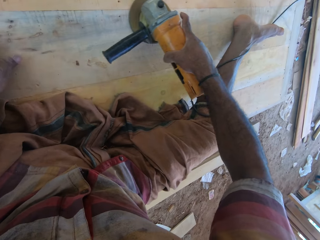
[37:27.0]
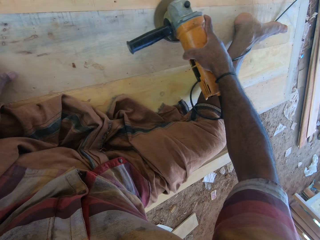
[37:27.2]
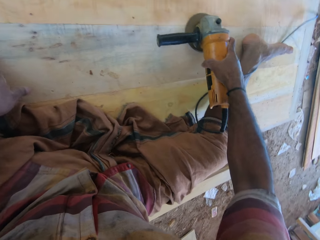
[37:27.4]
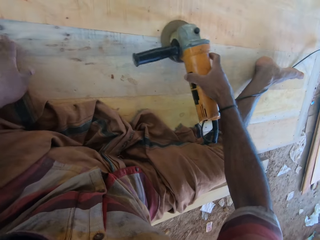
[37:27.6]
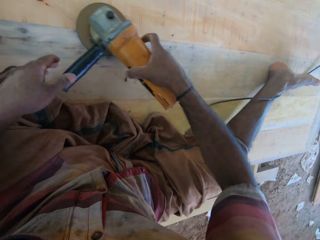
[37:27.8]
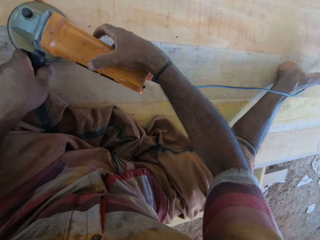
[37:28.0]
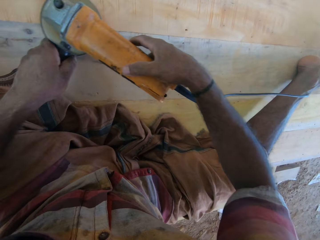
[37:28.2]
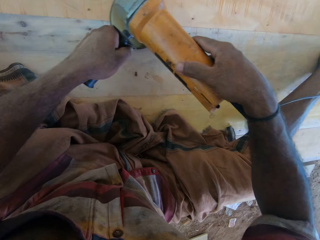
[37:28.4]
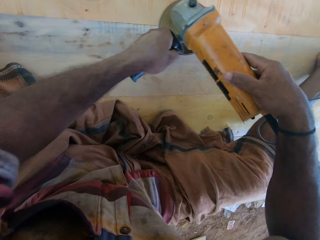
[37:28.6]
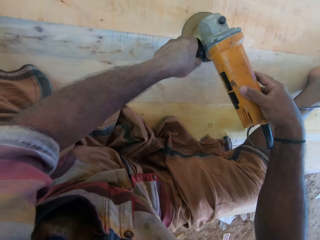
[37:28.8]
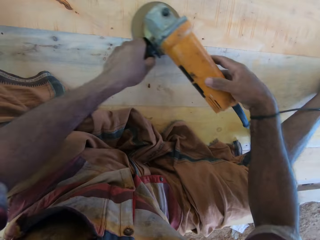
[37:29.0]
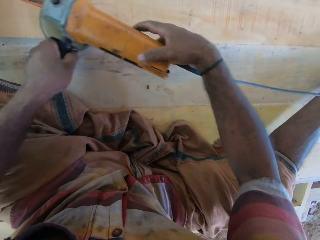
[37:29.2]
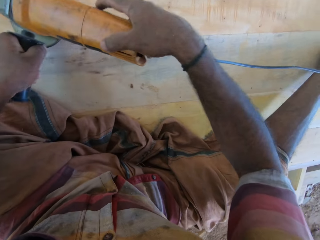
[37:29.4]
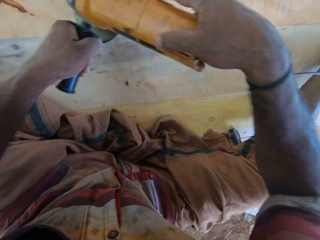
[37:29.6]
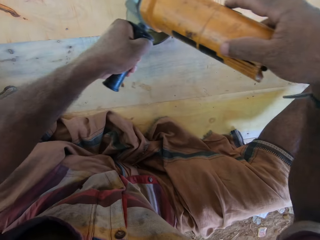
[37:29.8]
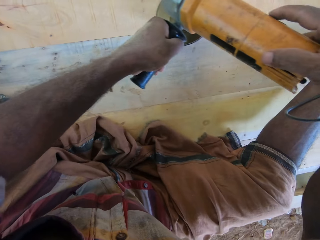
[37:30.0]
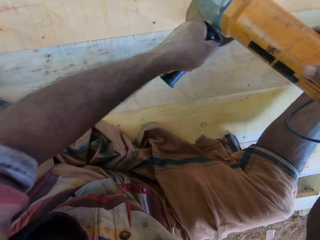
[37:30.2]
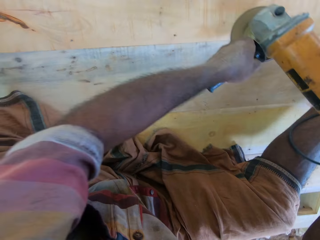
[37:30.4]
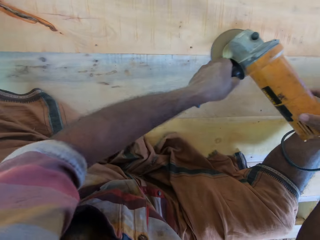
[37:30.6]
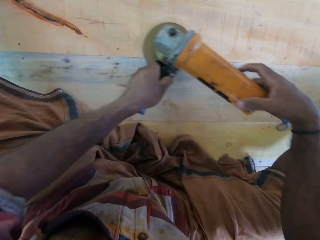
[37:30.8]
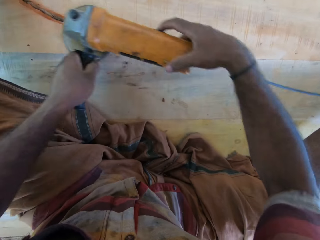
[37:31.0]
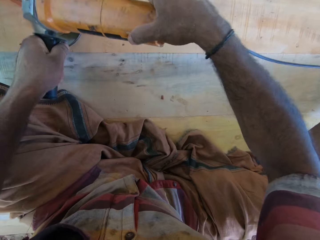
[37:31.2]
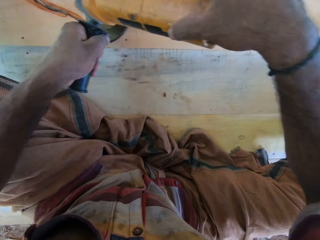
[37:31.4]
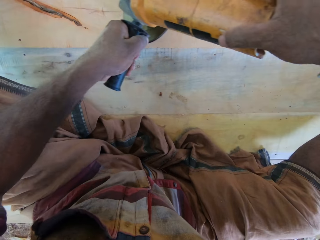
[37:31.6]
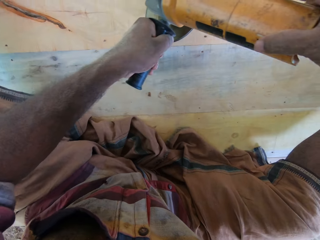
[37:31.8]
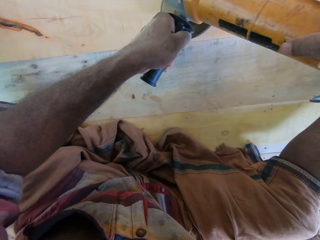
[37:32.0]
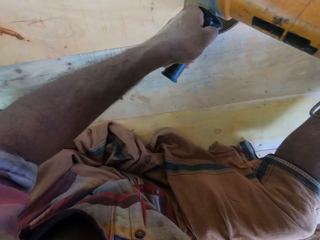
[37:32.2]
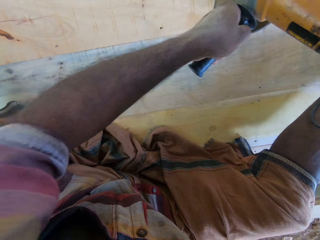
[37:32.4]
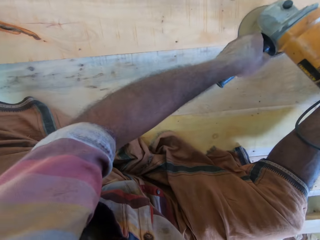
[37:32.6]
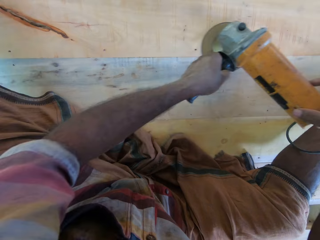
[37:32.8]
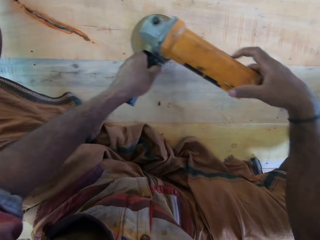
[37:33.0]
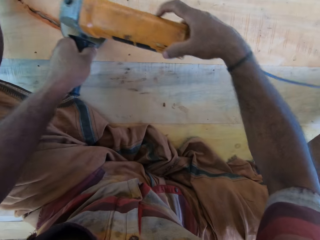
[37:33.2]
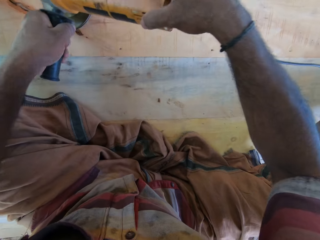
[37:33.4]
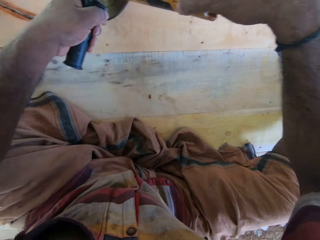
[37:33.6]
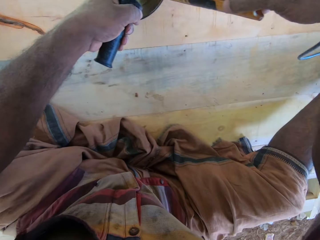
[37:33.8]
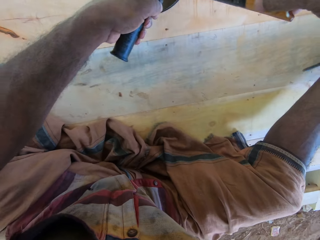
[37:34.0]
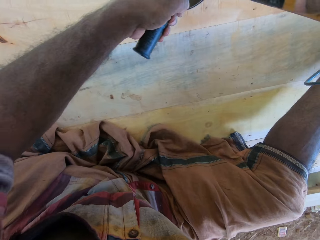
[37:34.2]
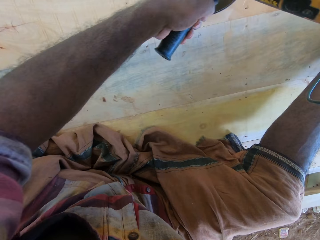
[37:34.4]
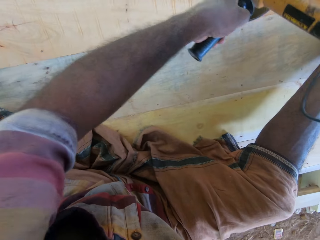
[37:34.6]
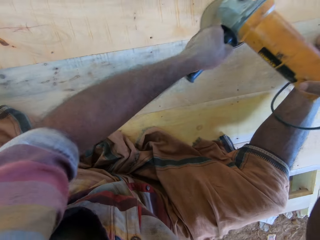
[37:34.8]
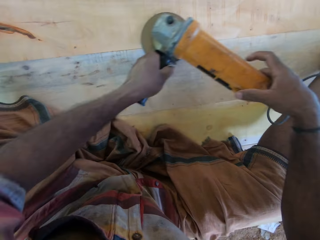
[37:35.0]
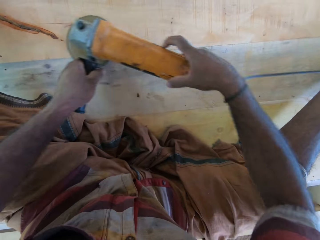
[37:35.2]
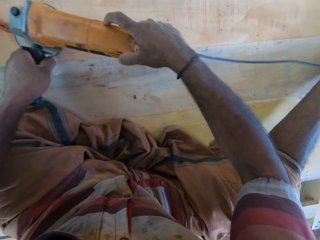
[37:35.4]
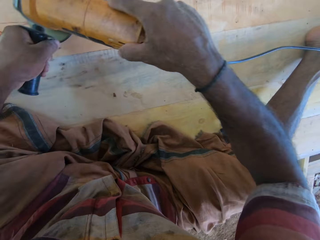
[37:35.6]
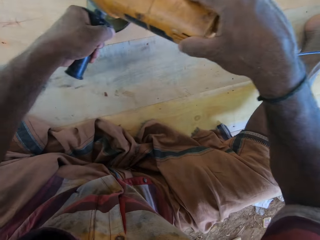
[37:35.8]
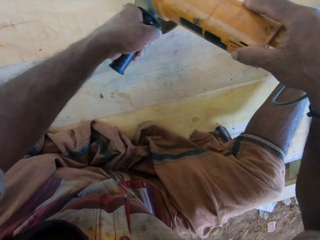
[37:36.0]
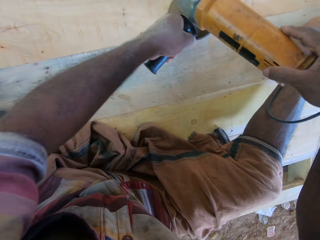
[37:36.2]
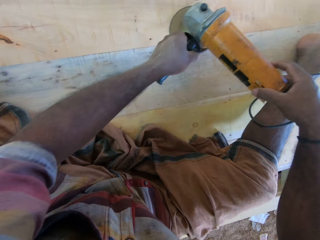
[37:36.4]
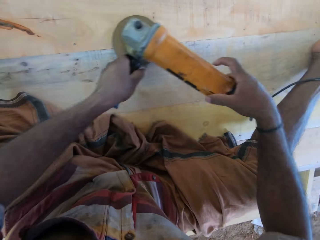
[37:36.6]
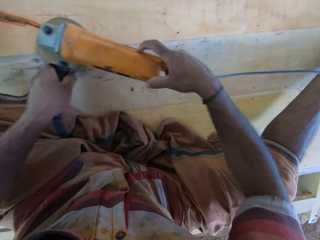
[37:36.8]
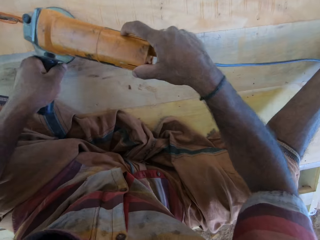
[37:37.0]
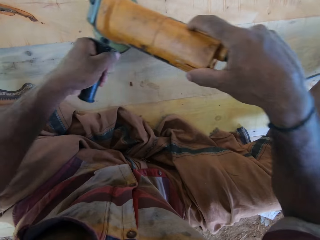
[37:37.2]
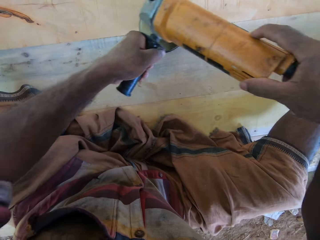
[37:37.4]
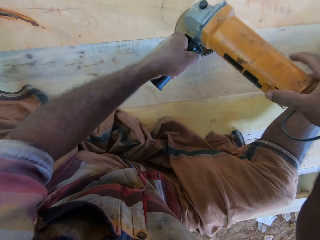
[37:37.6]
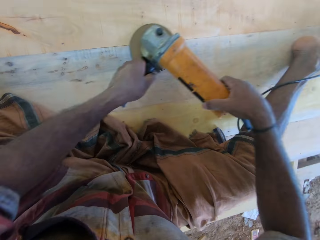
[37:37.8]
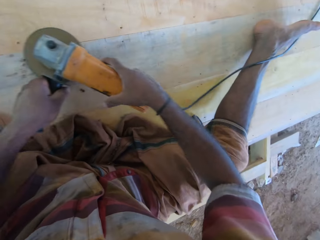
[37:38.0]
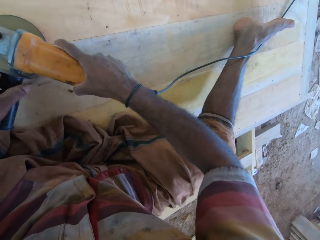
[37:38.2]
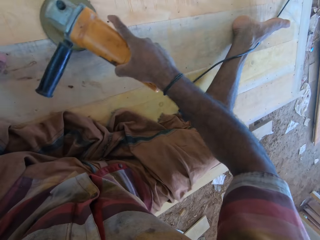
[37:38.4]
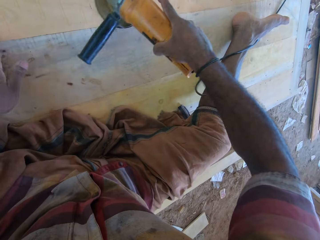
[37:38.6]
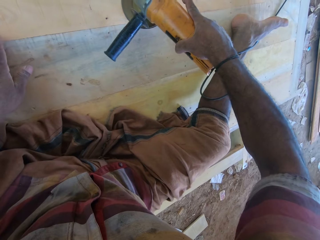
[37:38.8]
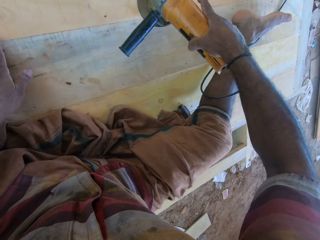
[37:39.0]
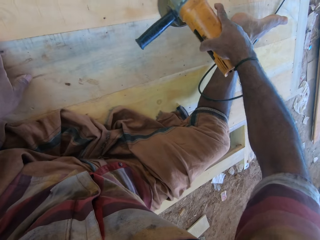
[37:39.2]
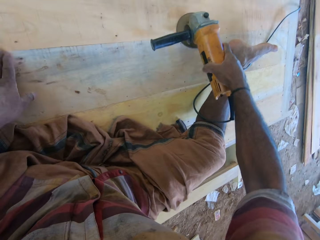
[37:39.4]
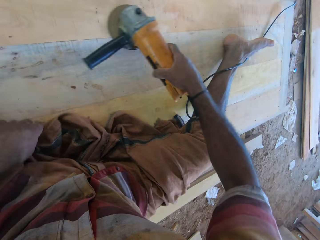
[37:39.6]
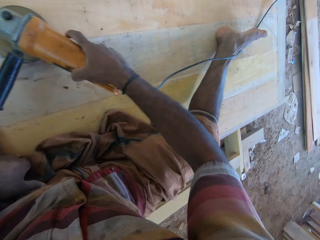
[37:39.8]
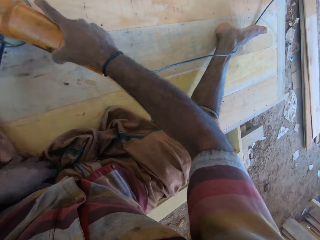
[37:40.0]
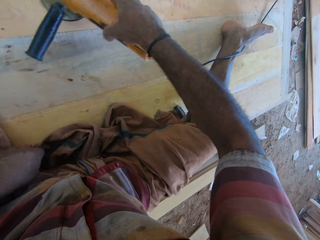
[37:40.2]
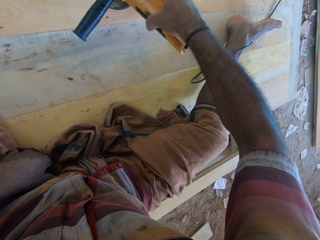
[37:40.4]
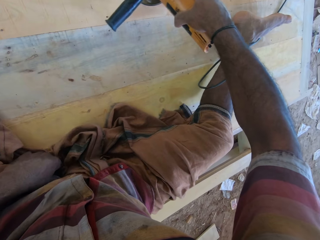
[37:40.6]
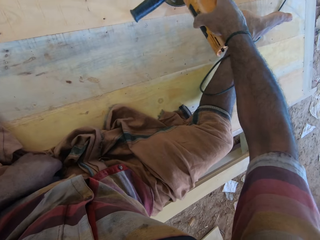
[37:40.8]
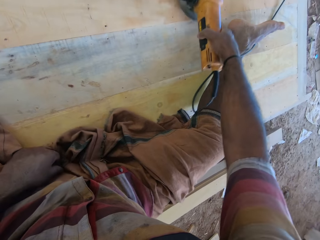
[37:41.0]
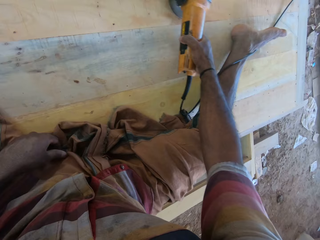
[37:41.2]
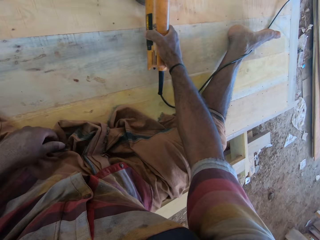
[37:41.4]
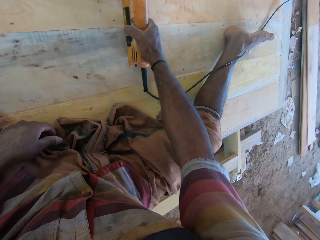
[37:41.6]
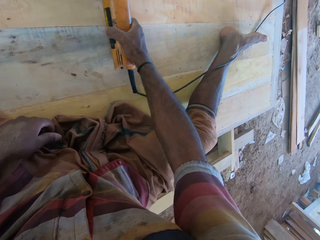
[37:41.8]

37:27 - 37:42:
The camera wearer polishes the wood using an electric grinder with both hands. He polishes the wood using the electric grinder with his right hand.

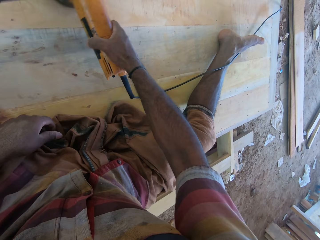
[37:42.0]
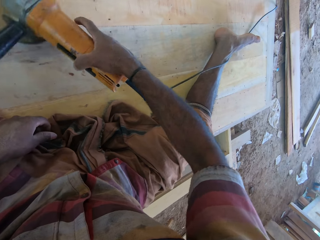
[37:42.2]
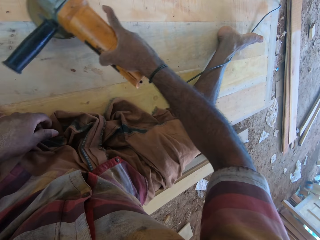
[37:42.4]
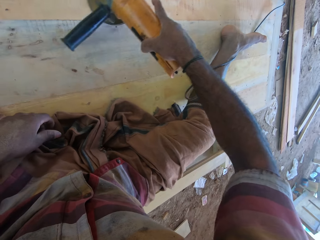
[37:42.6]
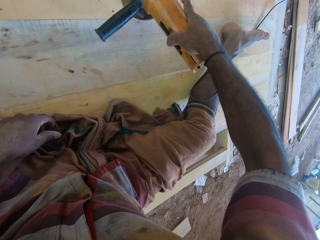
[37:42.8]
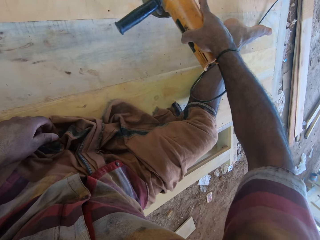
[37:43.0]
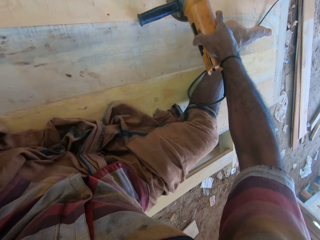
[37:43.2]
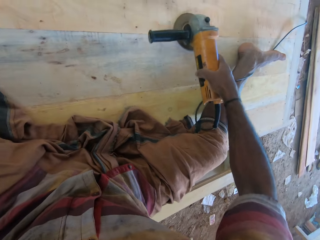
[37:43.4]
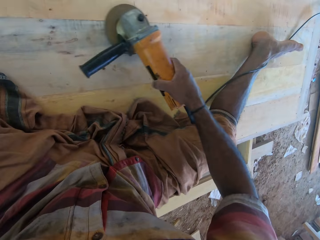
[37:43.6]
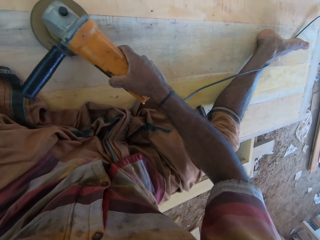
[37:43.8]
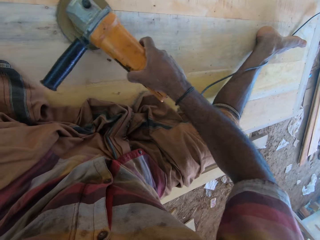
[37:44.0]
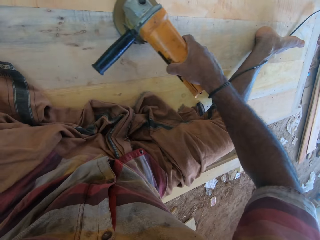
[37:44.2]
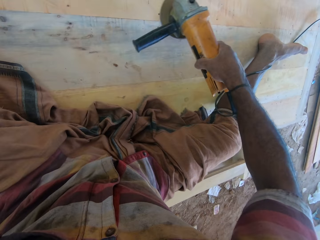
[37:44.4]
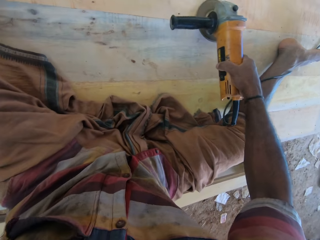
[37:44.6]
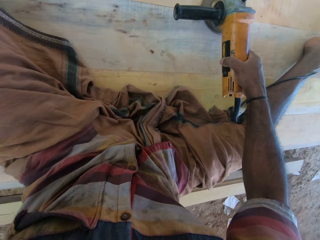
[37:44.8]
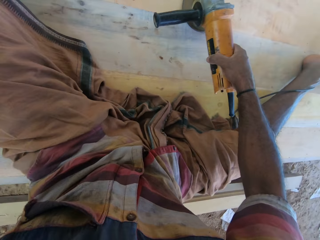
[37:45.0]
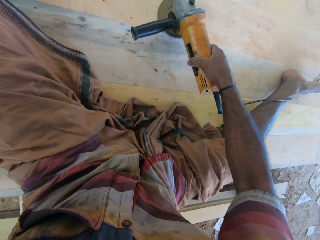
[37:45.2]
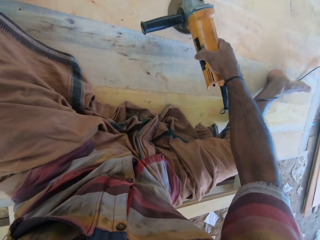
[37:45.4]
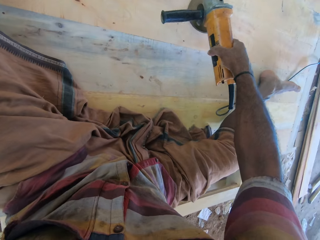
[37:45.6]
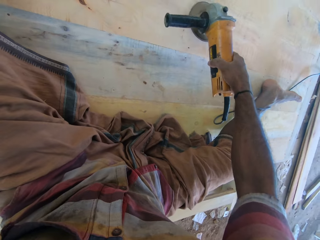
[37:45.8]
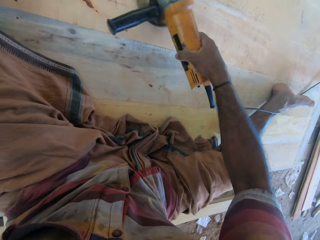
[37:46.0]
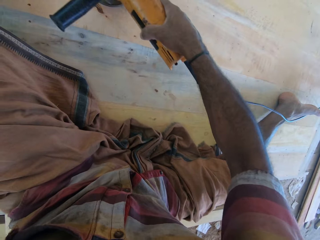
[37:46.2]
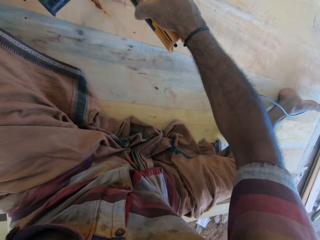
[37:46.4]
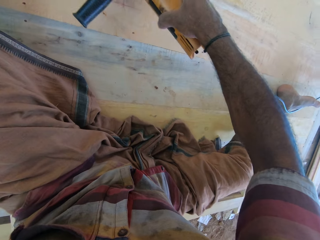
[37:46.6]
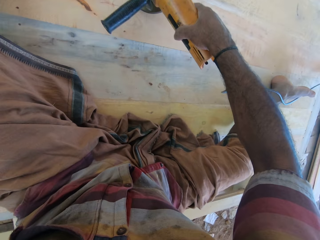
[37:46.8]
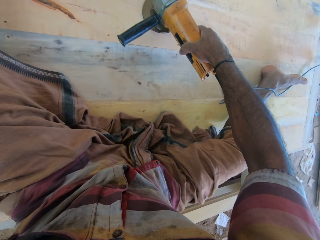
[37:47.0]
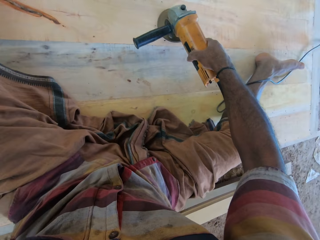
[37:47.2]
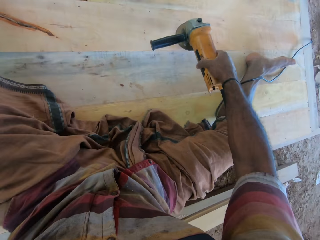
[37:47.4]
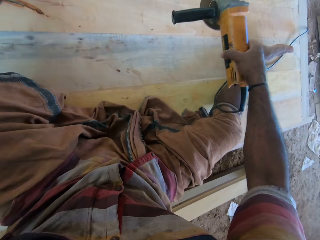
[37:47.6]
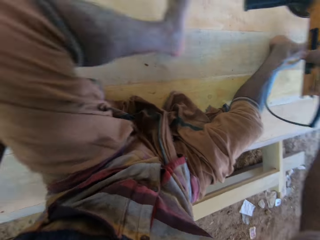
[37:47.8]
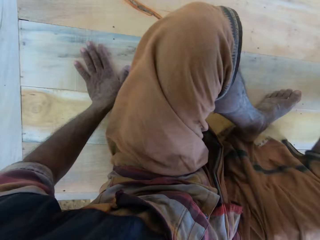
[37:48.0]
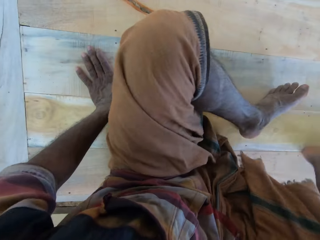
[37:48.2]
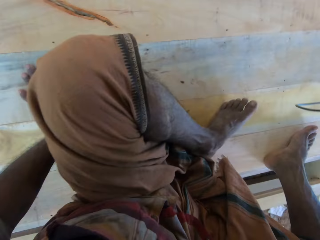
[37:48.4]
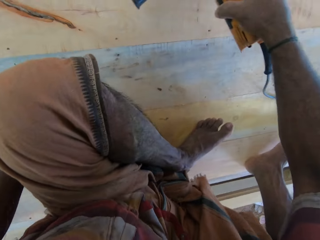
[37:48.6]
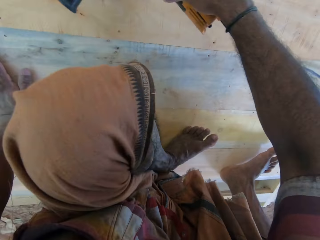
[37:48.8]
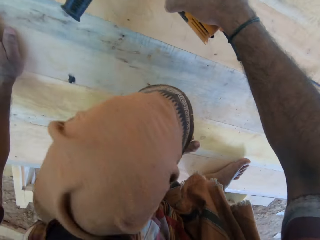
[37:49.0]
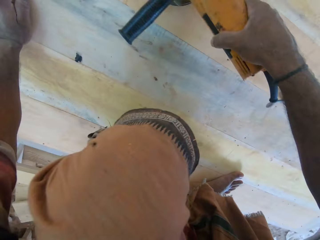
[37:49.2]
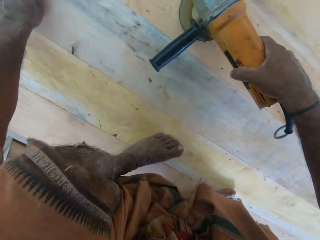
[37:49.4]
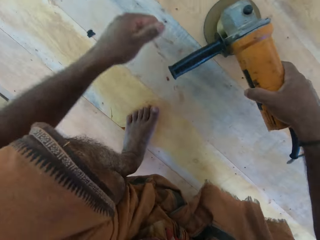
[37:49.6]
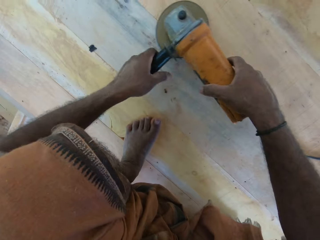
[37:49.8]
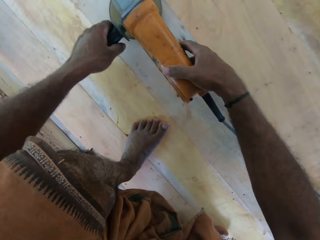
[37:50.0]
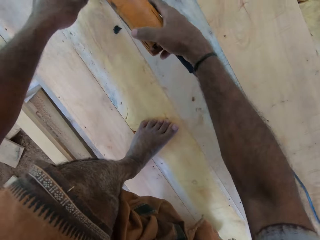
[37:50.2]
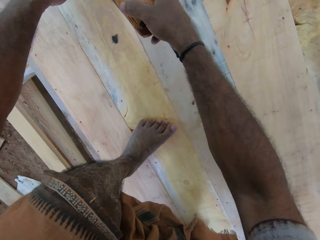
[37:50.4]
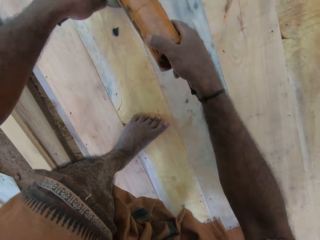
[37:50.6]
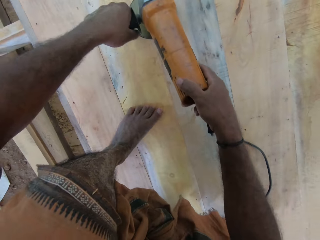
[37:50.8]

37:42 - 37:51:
The camera wearer moves. He polishes the wood using an electric grinder with his right hand. He polishes the wood using the electric grinder with both hands.
